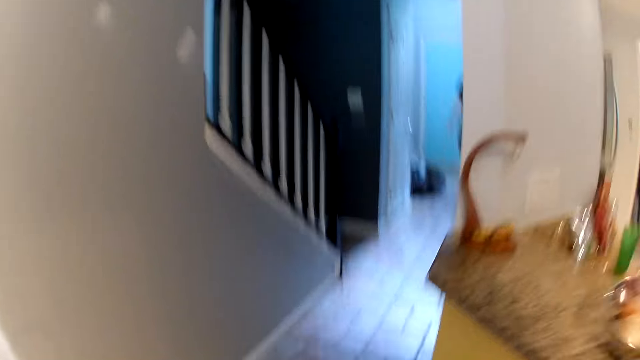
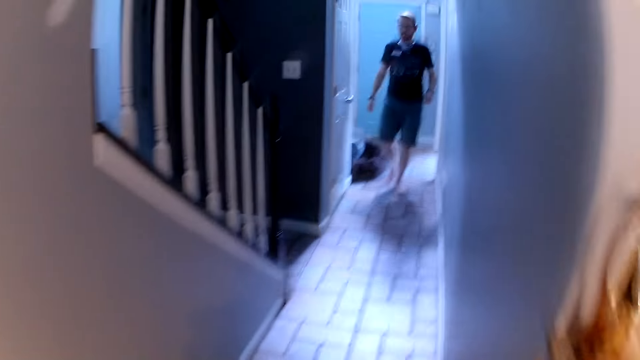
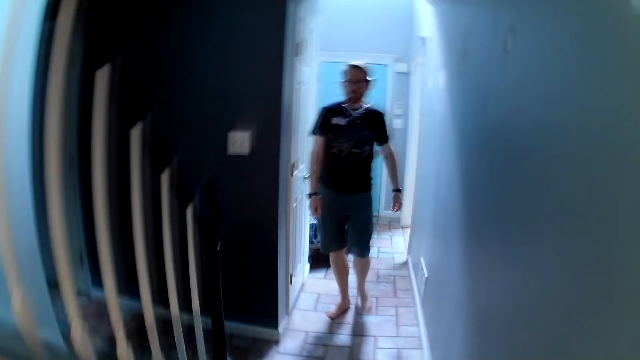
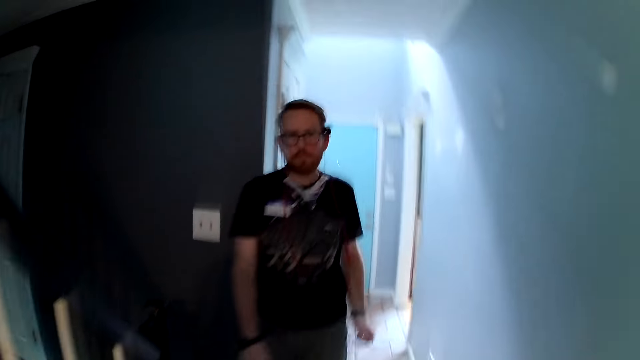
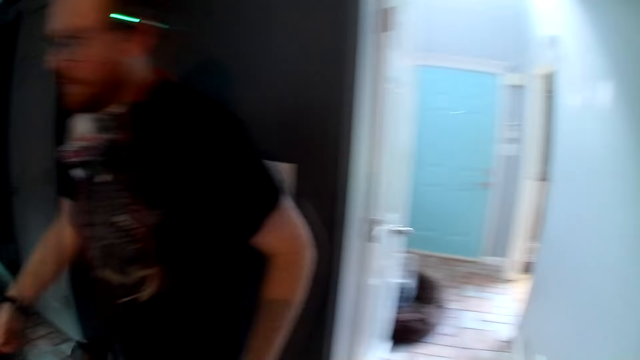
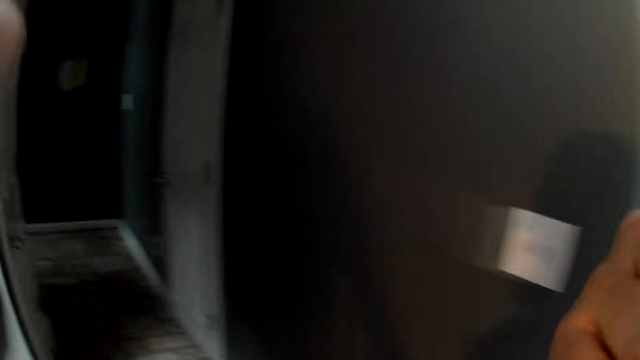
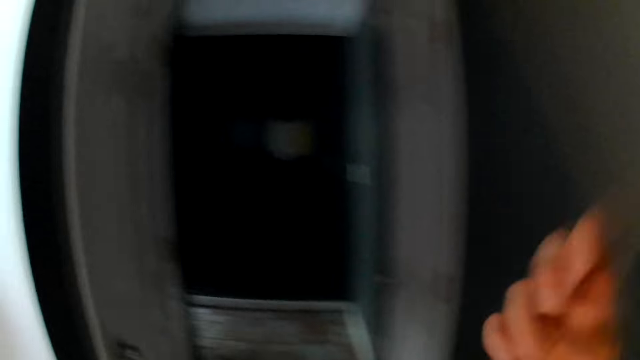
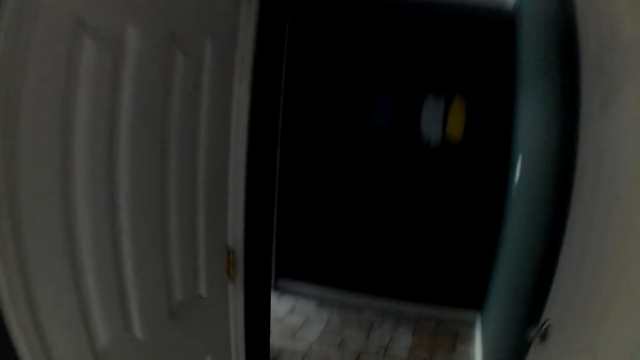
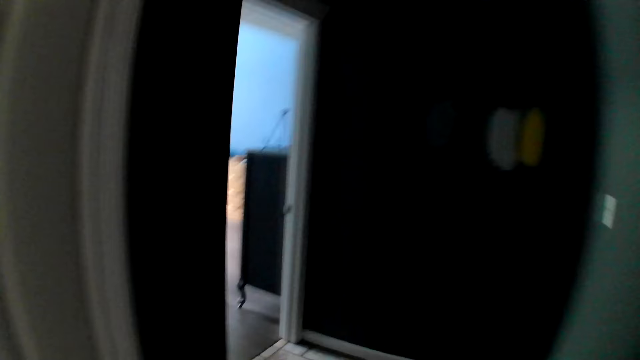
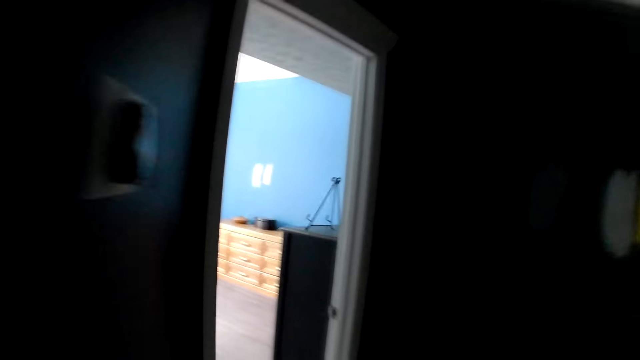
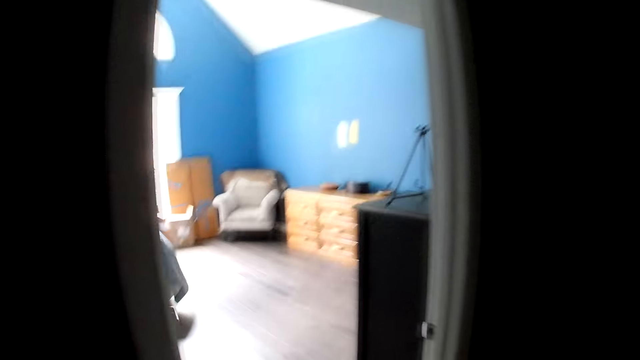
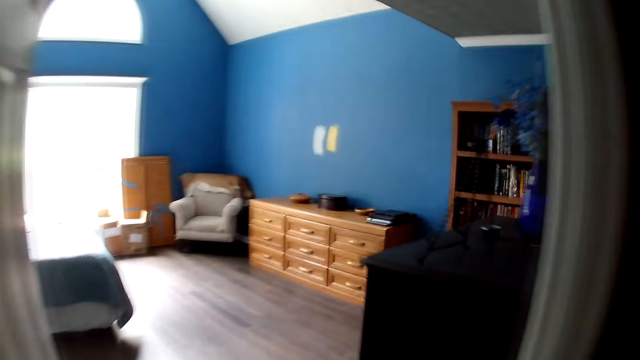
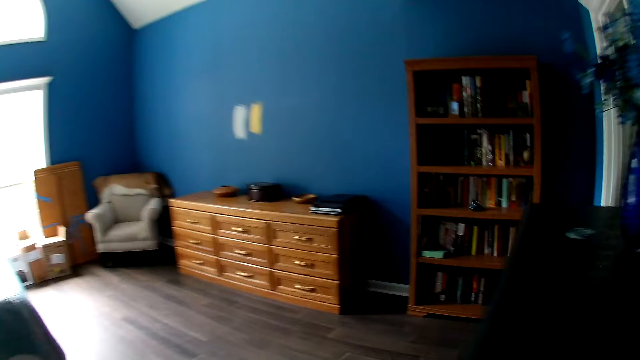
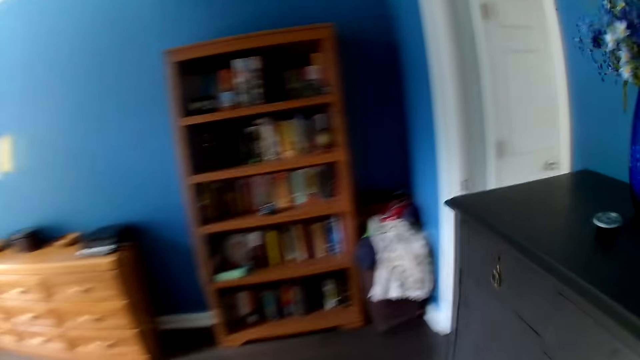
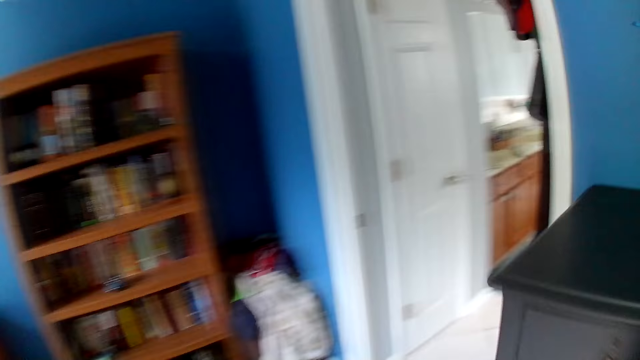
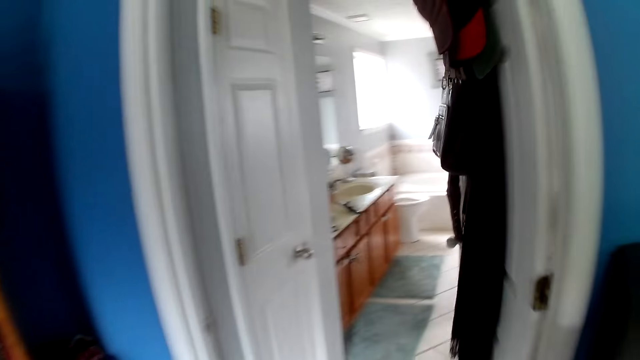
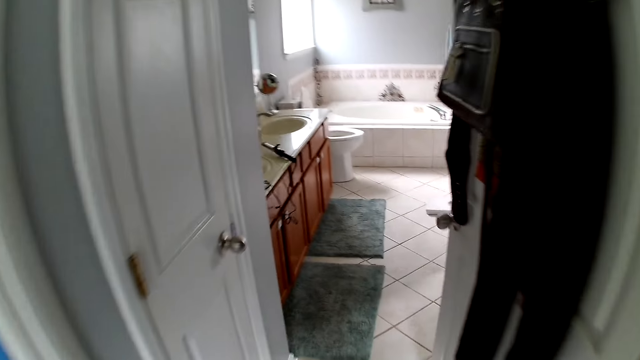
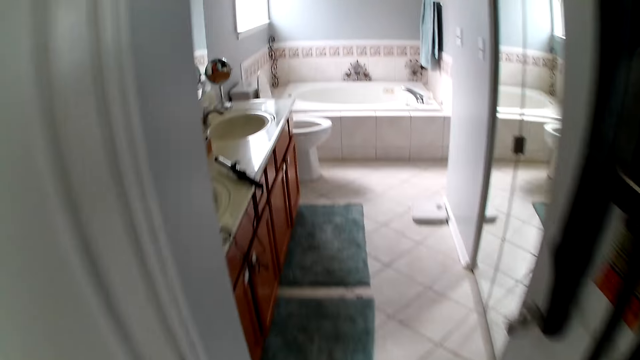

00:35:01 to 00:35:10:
A man walks past the camera wearer. The camera wearer eats chips with her right hand.

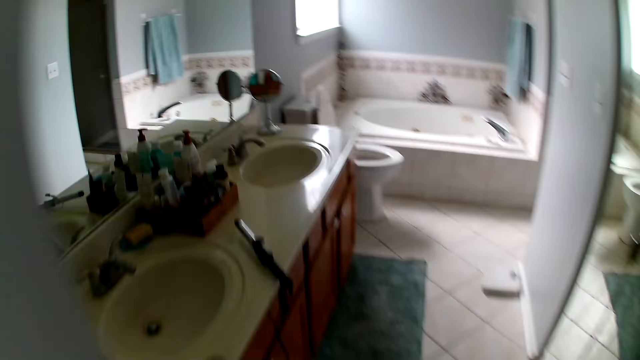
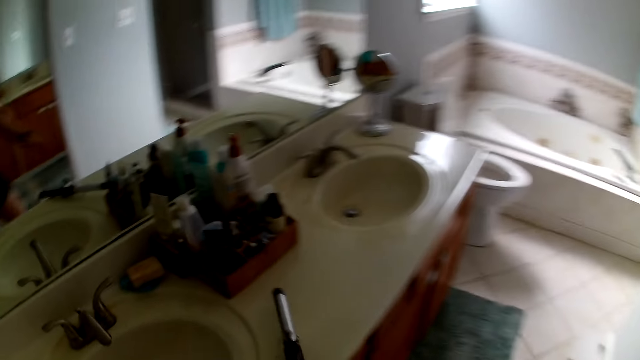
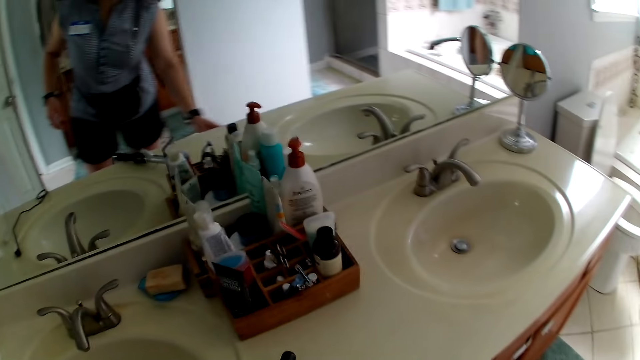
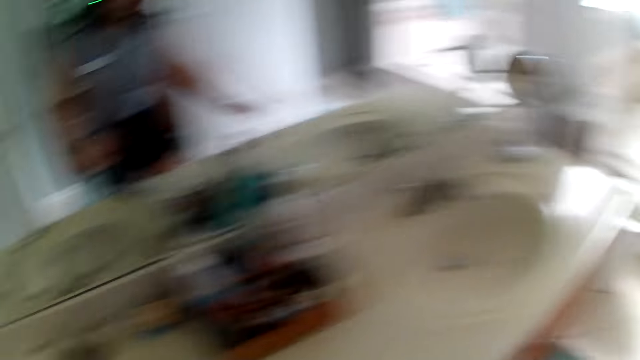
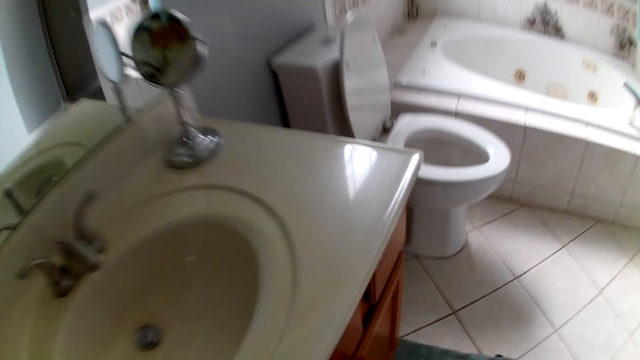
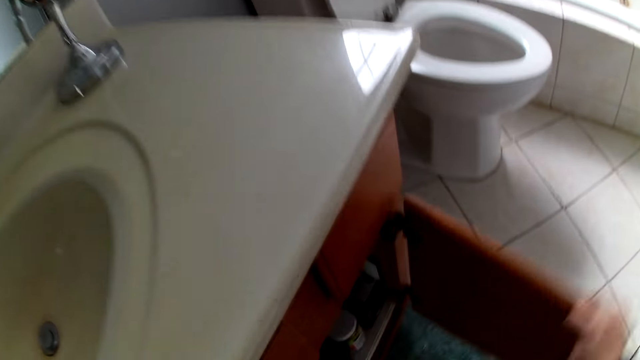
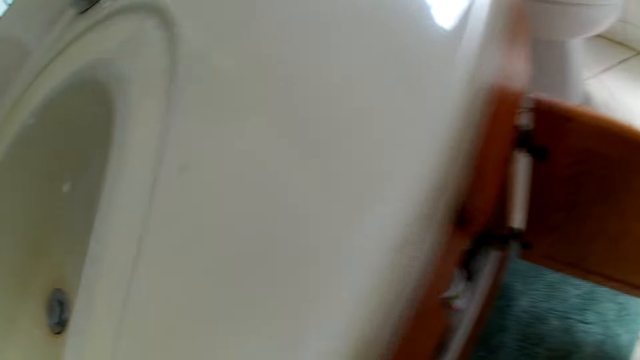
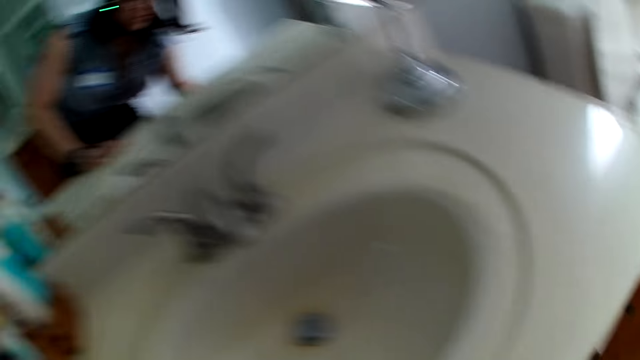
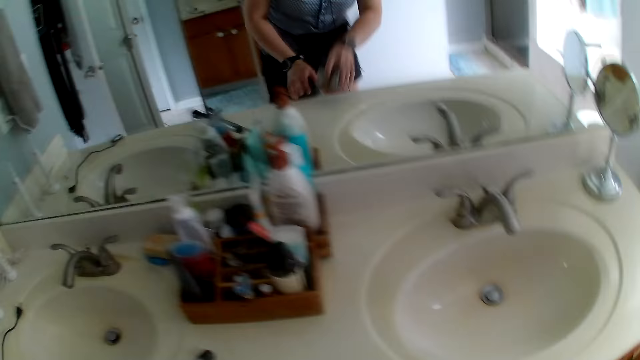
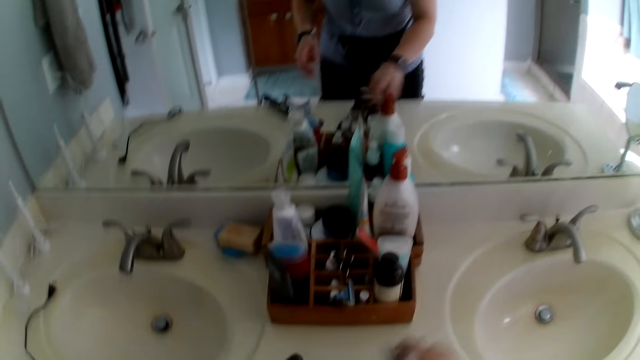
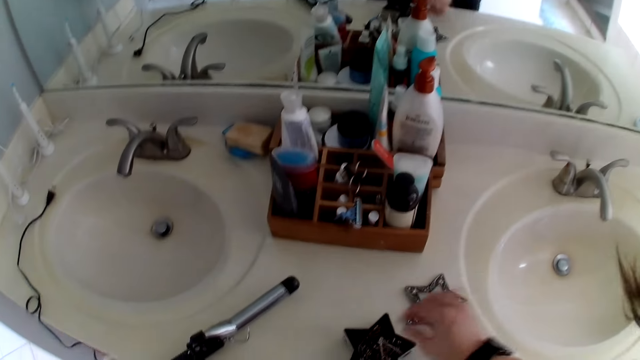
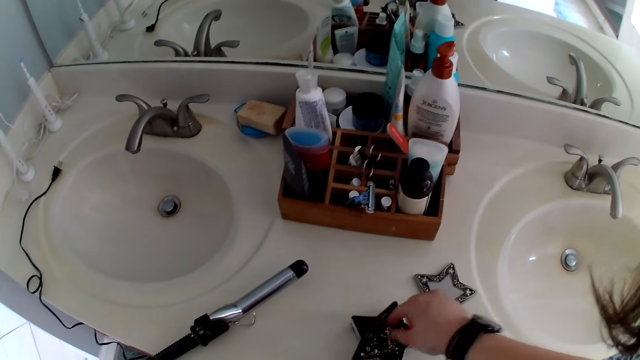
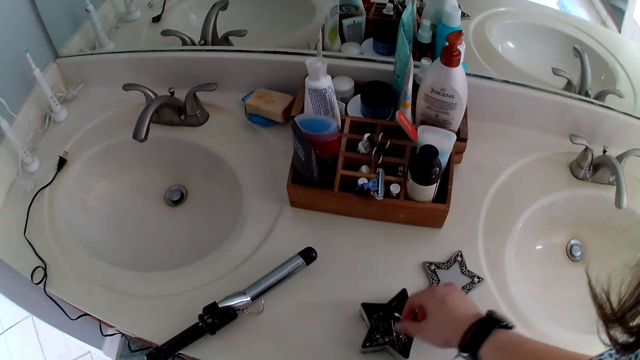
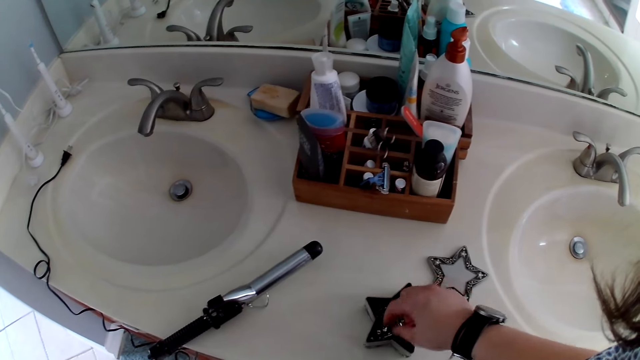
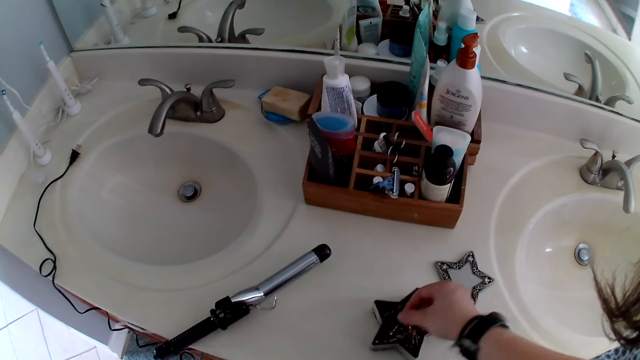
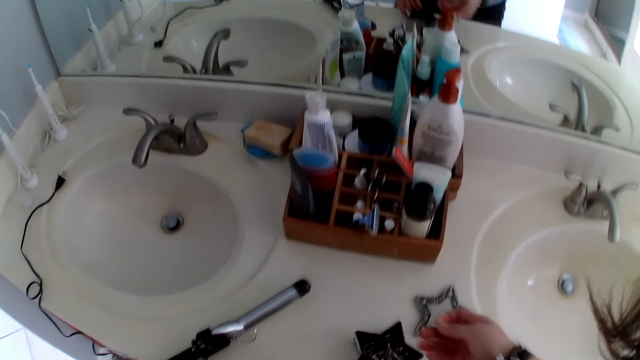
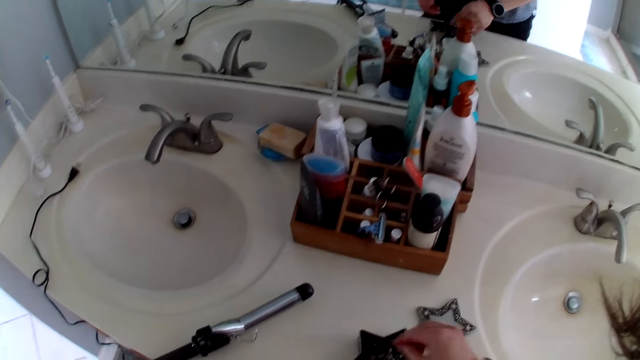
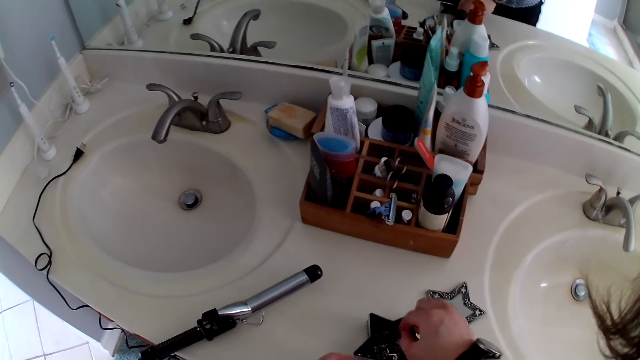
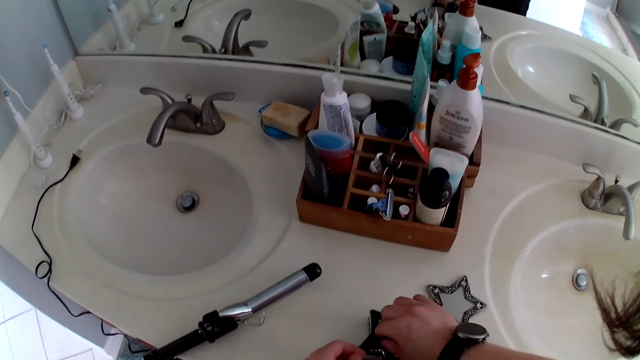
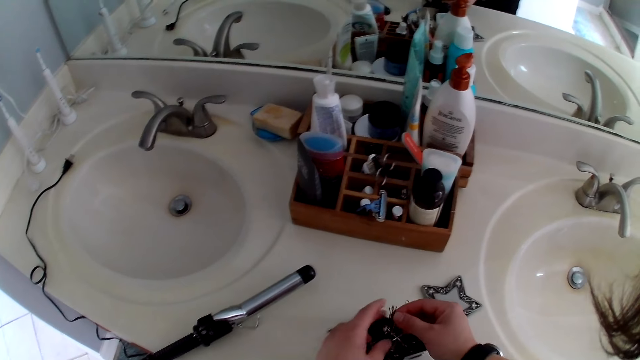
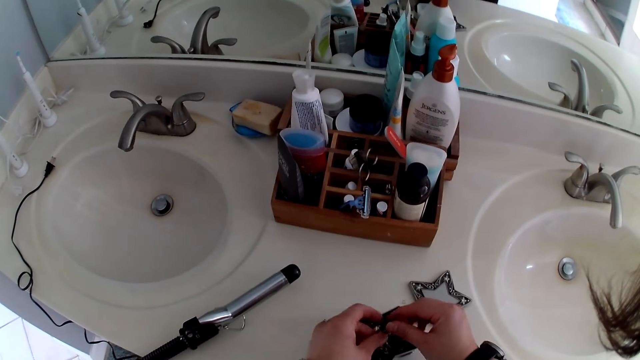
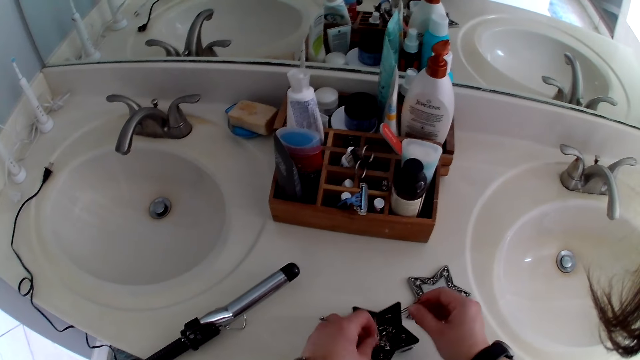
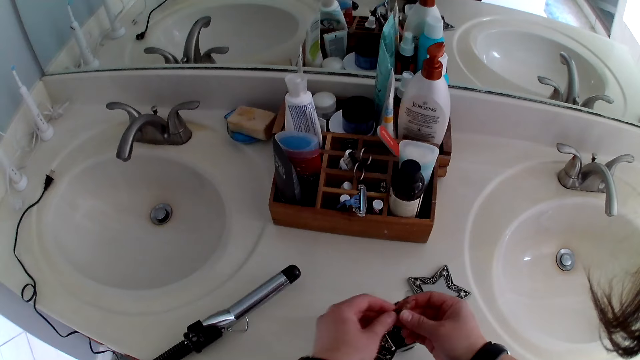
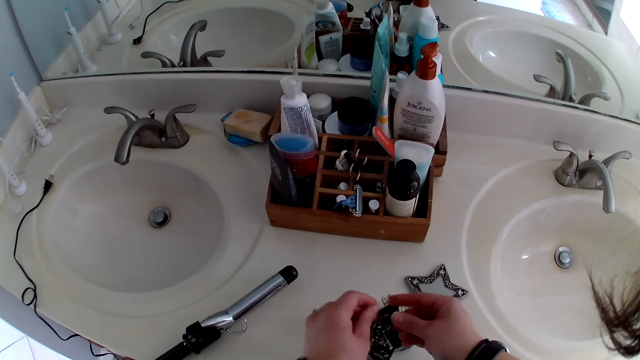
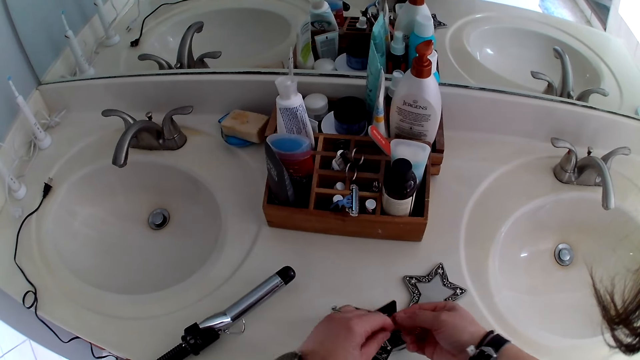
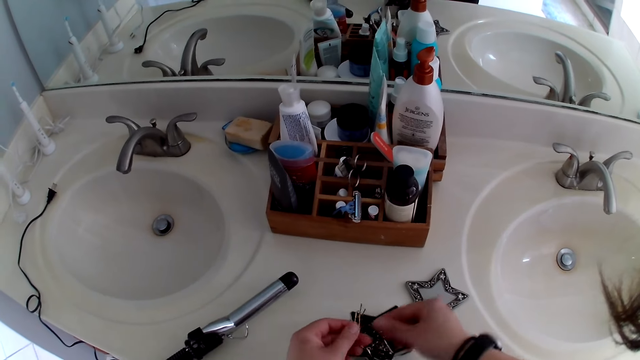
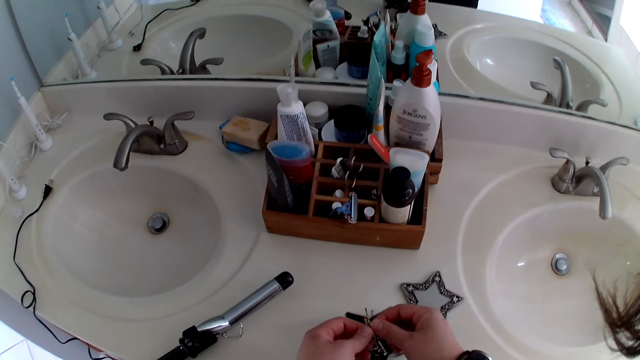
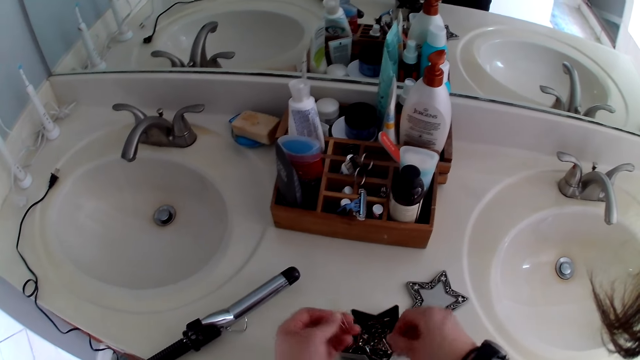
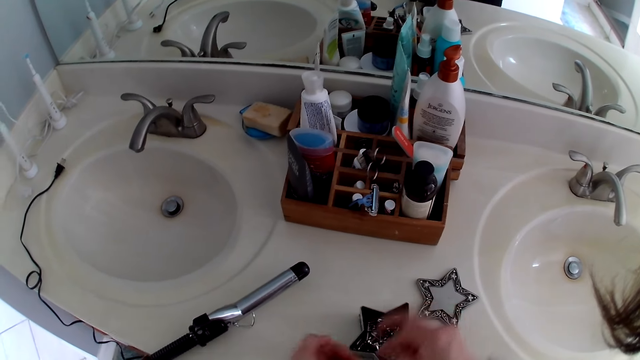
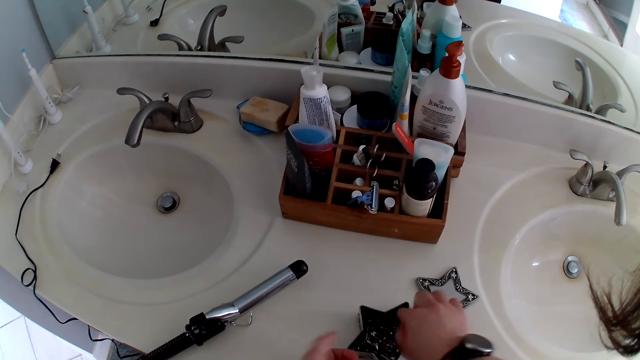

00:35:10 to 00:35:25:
The camera wearer opens a cabinet or drawer with her right hand. She picks up a set in the drawer. She opens the set. She drops a pin box on a bathroom slab. She drops the lid of the pin box on the bathroom slab with her right hand. She picks a pin in the set. She carries some pins in the pin box with both hands.
